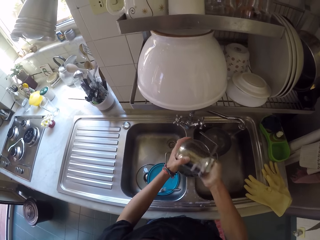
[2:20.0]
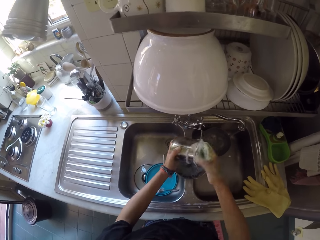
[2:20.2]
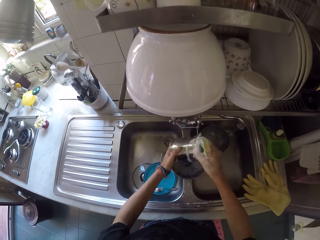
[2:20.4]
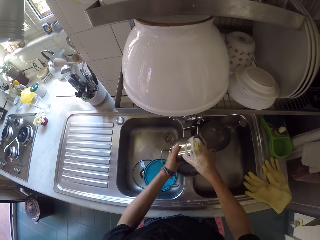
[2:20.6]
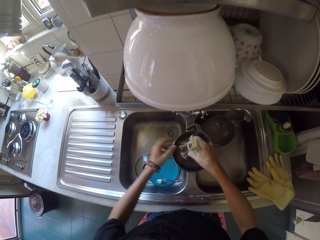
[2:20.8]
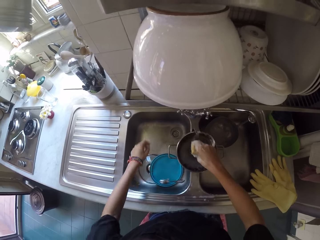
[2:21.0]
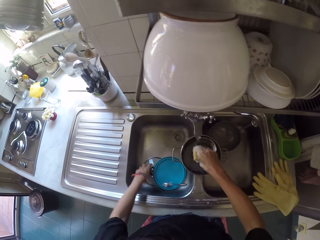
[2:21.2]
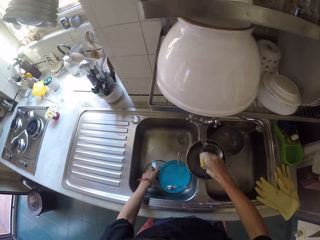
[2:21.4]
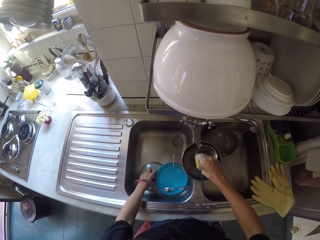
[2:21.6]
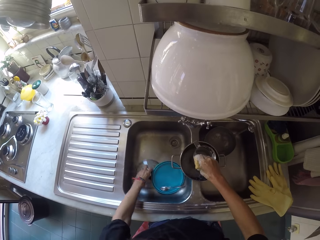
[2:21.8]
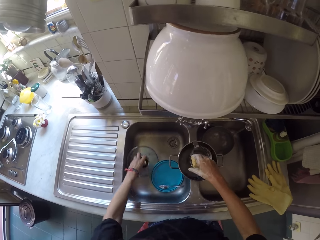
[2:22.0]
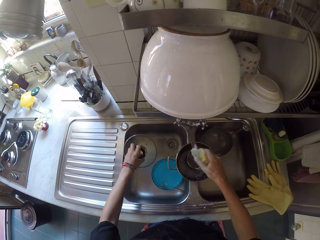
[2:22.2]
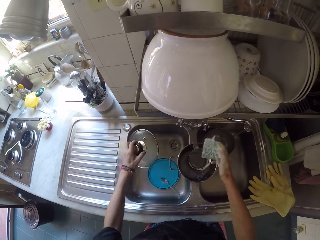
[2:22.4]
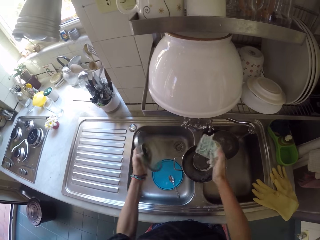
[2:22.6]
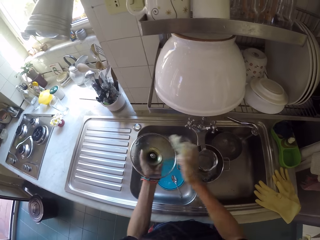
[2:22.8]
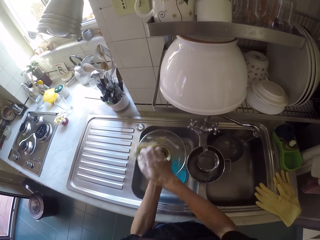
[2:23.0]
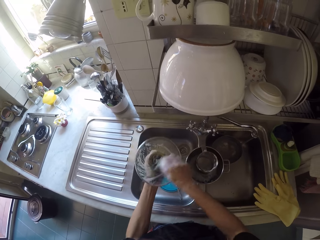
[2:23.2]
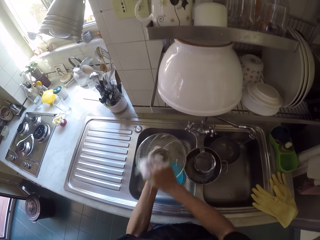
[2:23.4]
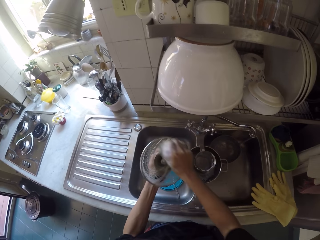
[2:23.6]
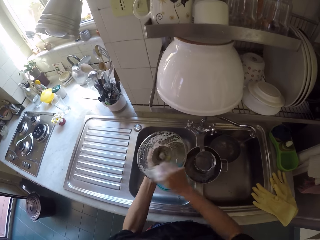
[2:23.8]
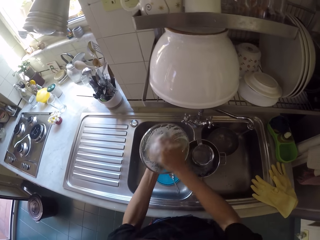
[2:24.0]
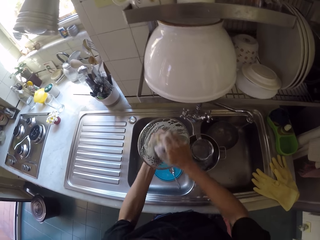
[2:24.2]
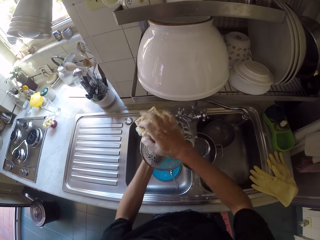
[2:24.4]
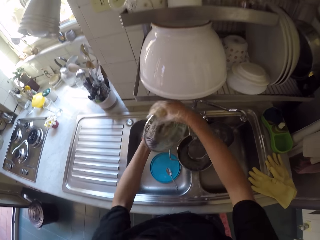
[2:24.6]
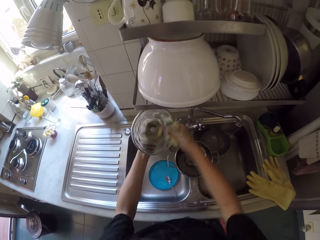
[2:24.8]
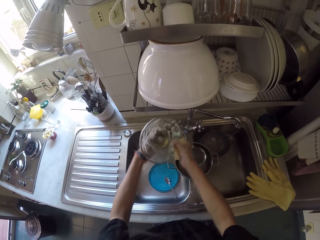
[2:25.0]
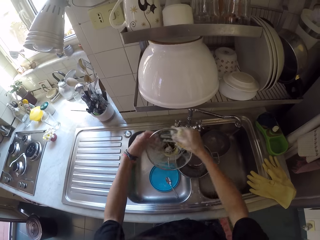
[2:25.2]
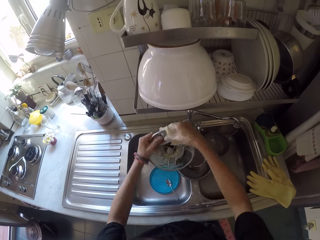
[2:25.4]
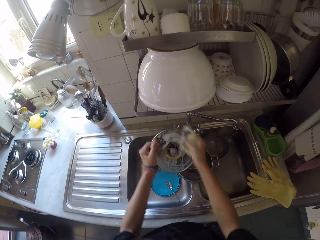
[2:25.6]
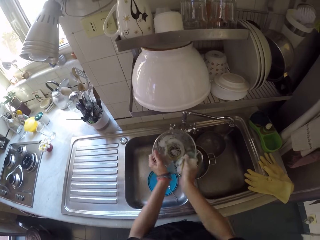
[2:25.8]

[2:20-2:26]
The camera wearer picks a lid from the sink. They scrub the lid.

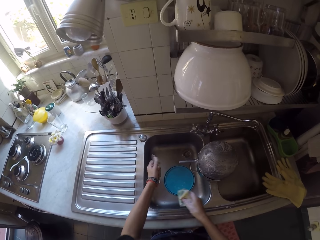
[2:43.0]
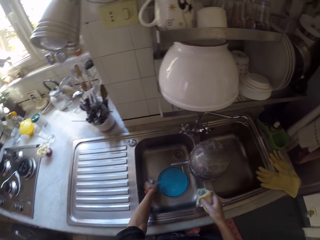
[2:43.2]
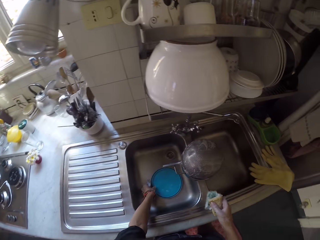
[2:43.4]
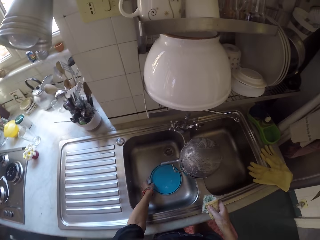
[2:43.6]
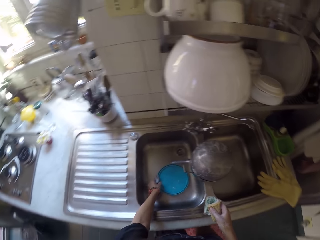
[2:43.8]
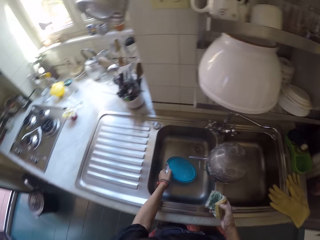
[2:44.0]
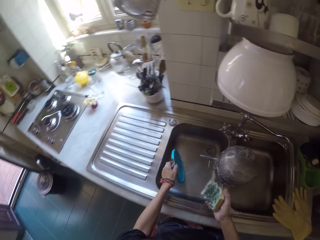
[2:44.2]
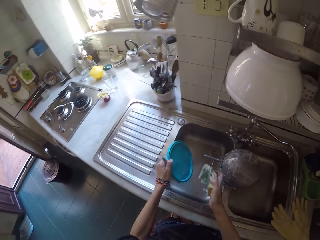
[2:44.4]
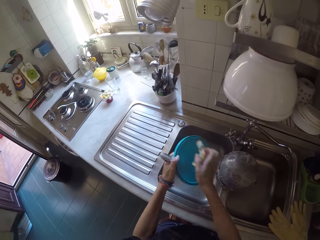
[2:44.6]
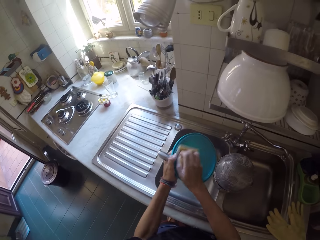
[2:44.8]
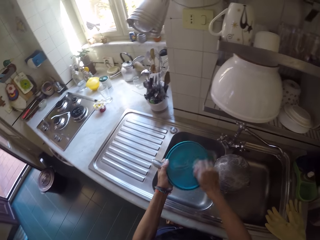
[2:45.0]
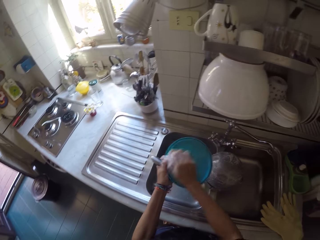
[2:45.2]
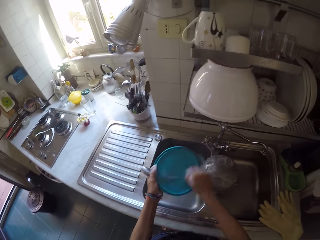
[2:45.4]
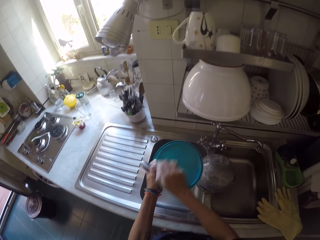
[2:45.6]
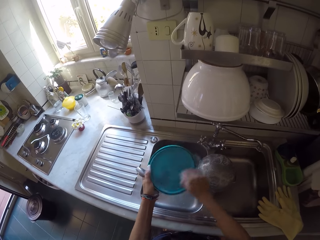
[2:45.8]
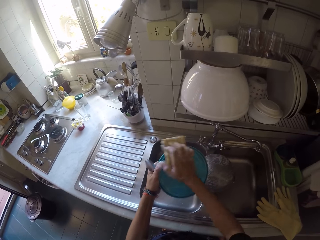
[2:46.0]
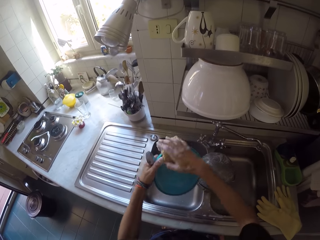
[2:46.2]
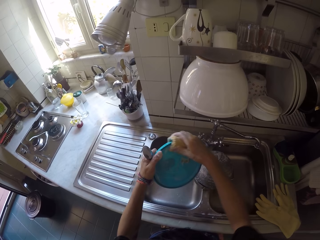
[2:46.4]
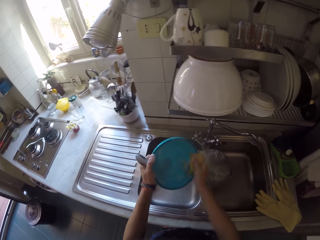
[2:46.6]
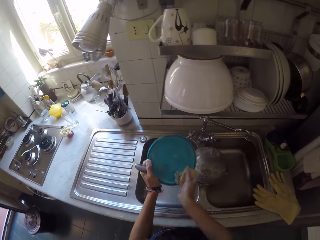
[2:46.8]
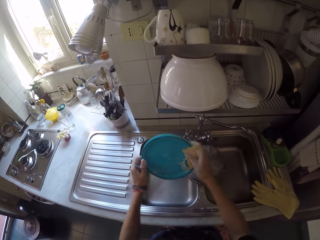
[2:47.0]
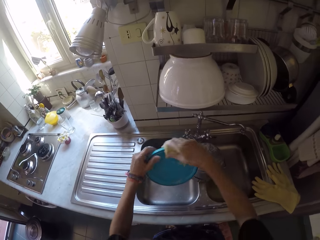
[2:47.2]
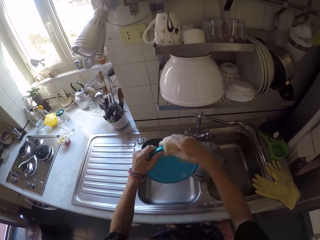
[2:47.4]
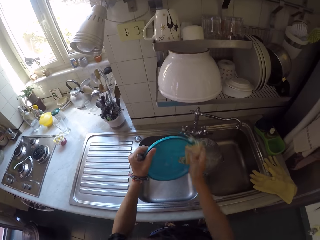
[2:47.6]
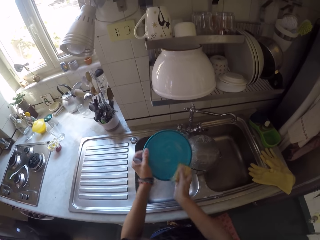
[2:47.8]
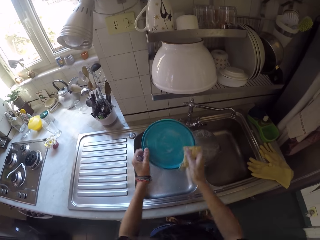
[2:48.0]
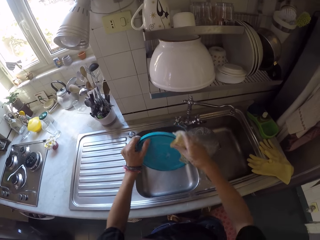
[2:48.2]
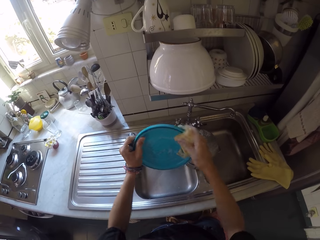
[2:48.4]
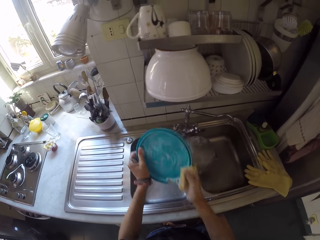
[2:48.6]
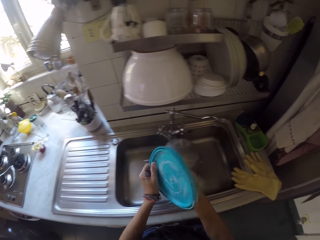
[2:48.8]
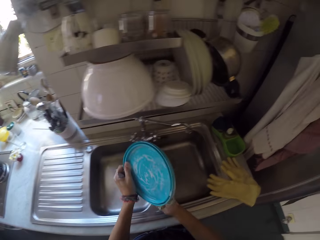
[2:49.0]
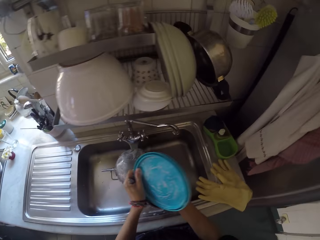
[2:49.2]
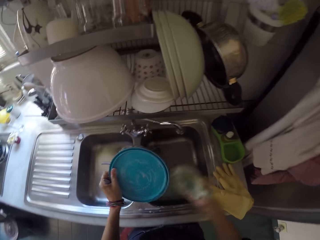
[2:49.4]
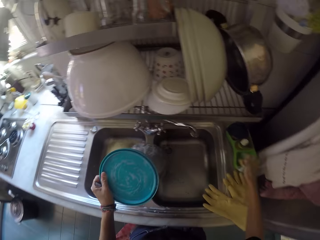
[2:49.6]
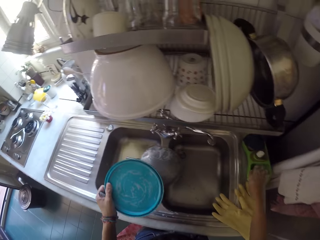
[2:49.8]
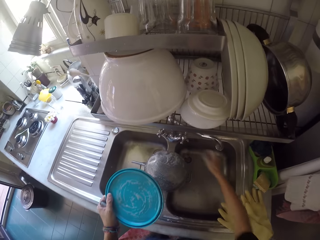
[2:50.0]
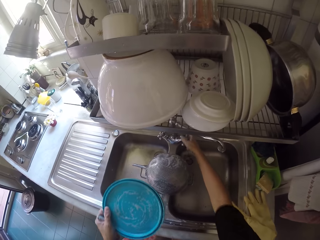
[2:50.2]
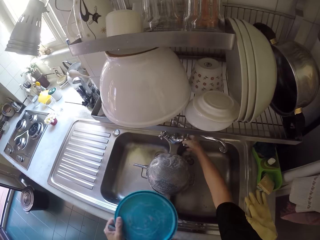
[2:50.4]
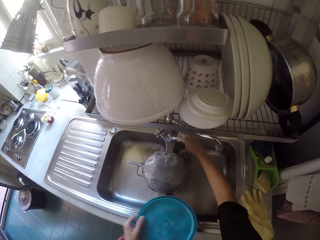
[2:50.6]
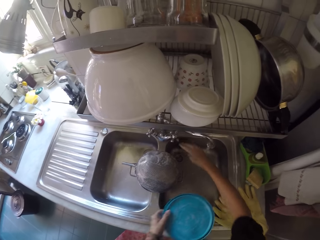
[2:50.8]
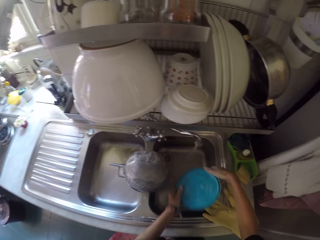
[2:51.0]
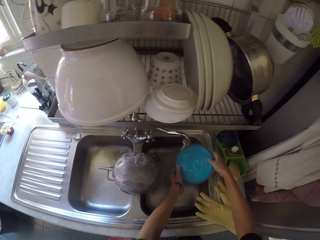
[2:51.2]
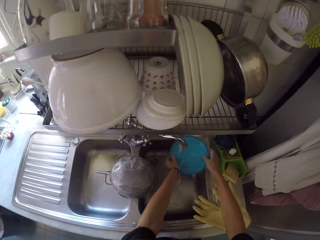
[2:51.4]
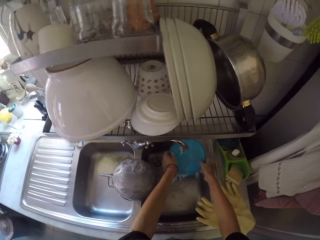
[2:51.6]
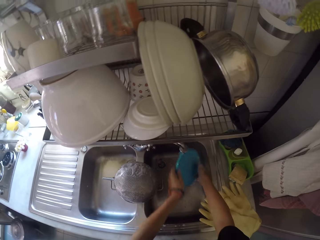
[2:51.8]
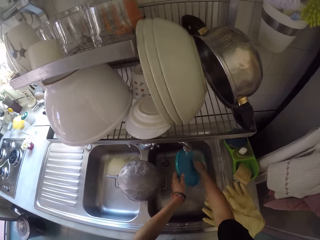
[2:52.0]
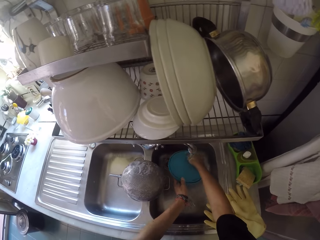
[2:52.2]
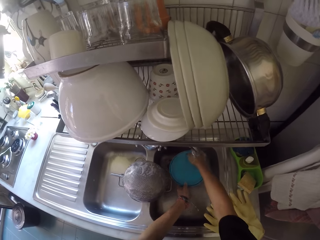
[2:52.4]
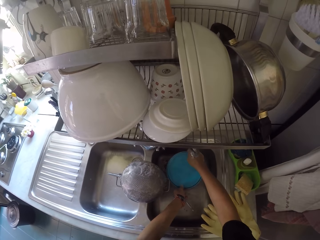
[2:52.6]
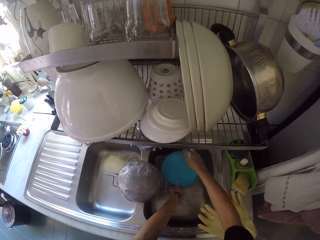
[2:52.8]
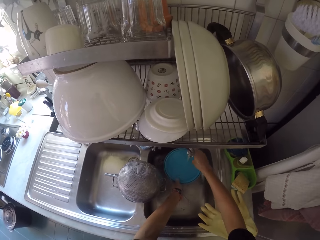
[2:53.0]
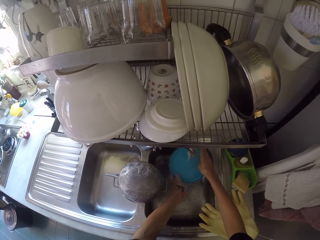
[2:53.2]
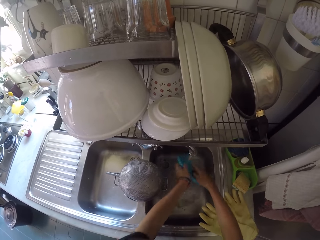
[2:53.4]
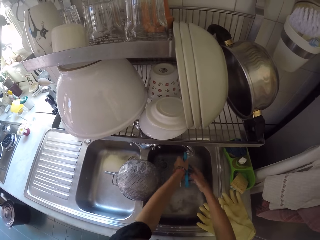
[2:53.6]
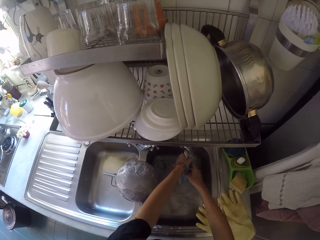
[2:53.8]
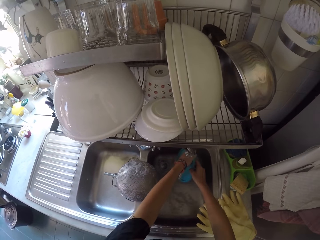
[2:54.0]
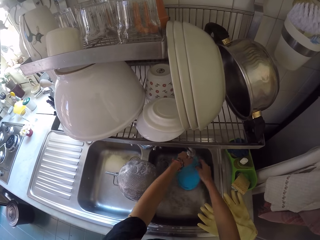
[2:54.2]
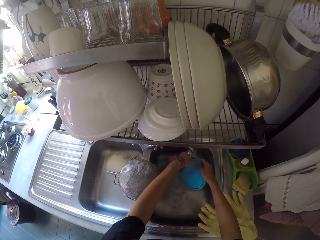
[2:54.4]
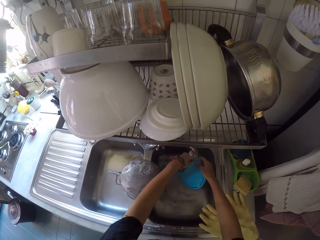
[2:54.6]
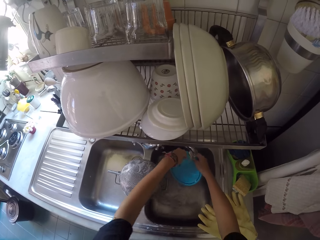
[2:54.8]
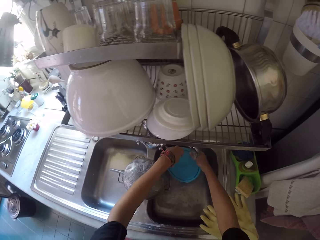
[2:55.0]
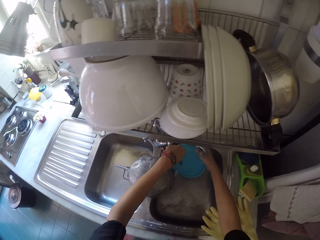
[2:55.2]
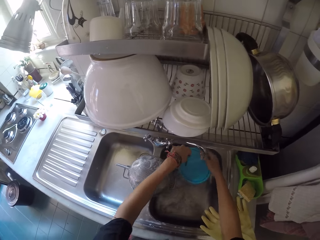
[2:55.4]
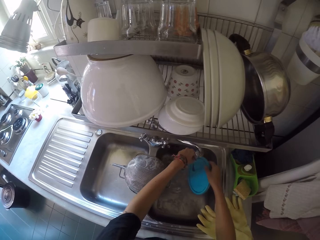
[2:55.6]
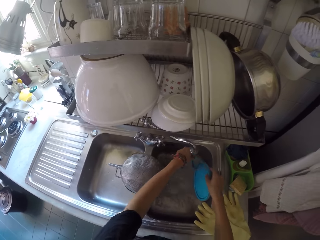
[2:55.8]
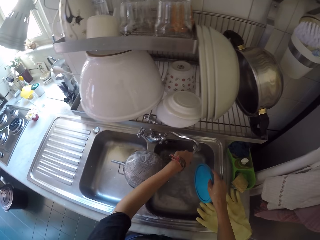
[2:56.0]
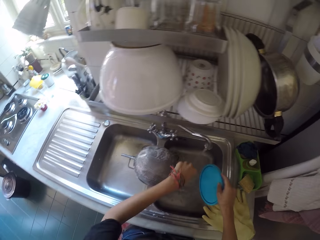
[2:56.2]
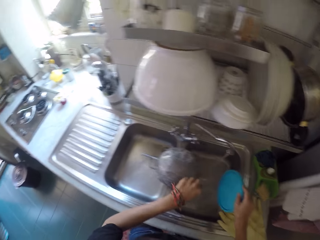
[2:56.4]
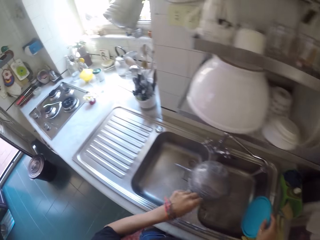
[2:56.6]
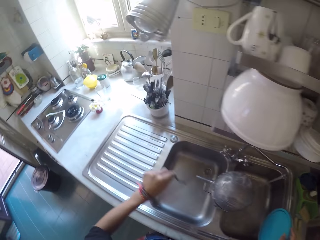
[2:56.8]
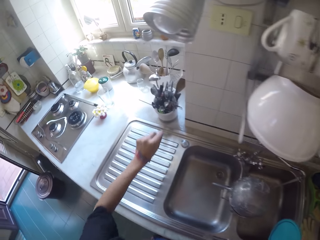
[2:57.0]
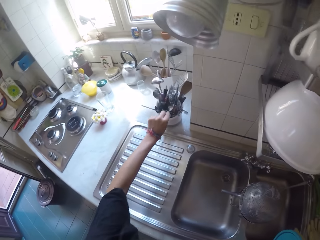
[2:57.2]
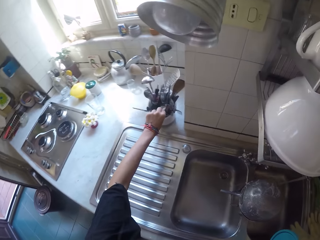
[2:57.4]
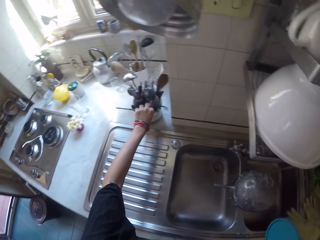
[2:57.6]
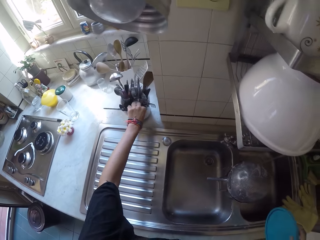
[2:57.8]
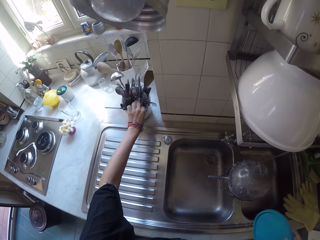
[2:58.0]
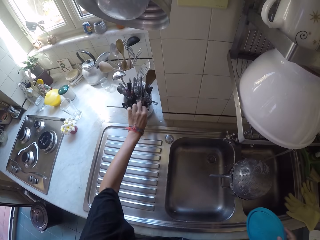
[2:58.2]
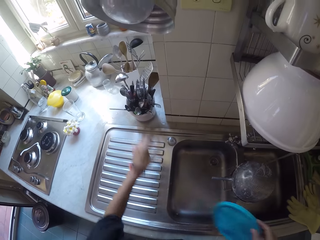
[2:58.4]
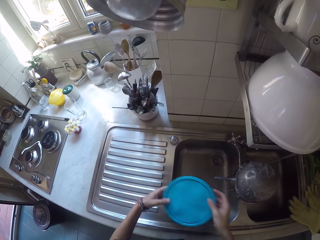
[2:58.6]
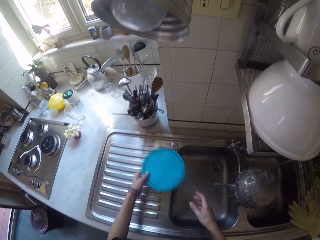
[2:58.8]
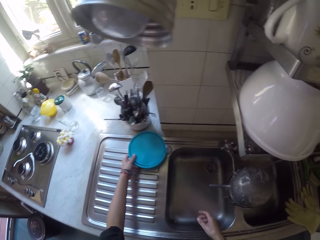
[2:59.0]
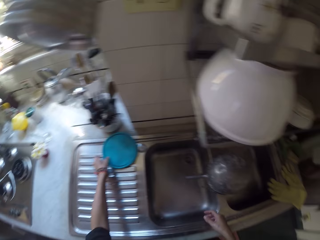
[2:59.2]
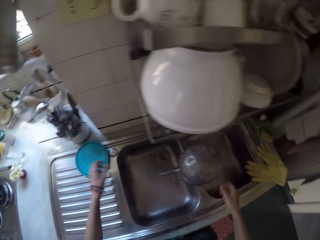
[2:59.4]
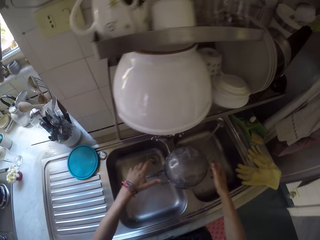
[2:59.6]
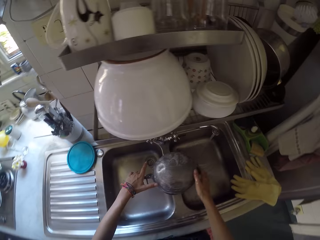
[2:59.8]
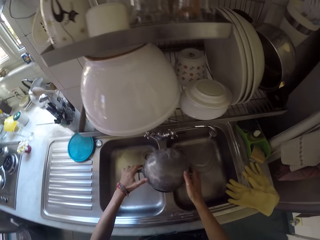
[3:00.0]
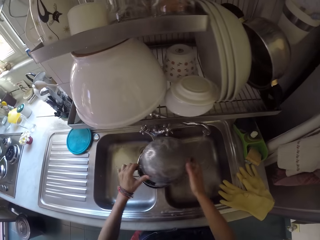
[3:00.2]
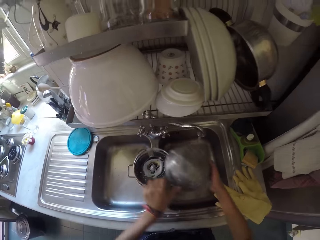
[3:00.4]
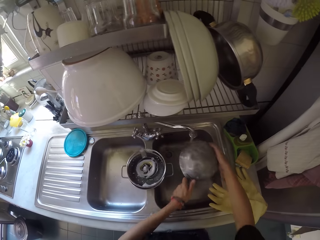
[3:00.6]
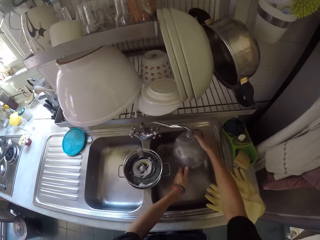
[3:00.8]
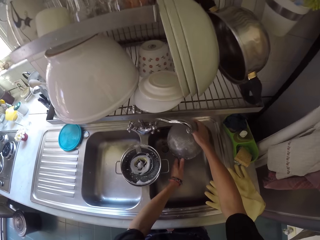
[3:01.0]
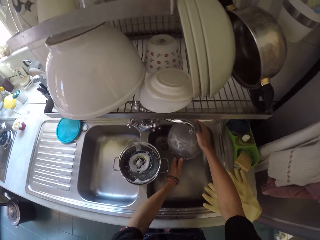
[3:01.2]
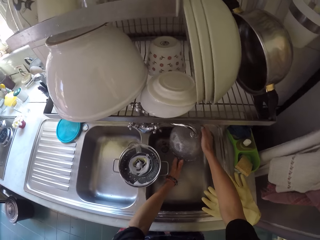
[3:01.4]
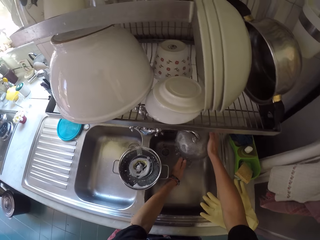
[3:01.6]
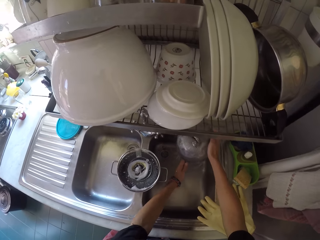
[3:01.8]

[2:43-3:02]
The camera wearer washes a lid. They put a scouring pad on the soap dish. They open the tap. They wash the lid on the sink. They put the spoon in the tin. They put the lid on the sink. They pick a colander from the sink. They rinse the pot.
